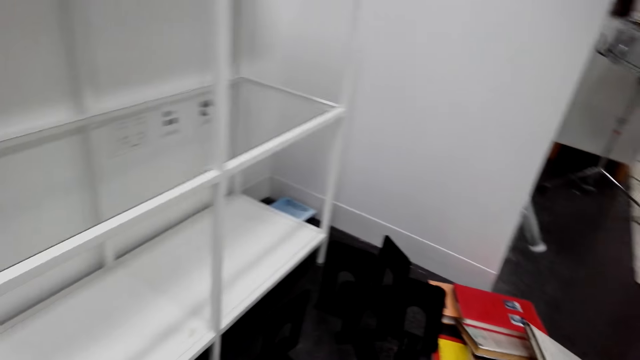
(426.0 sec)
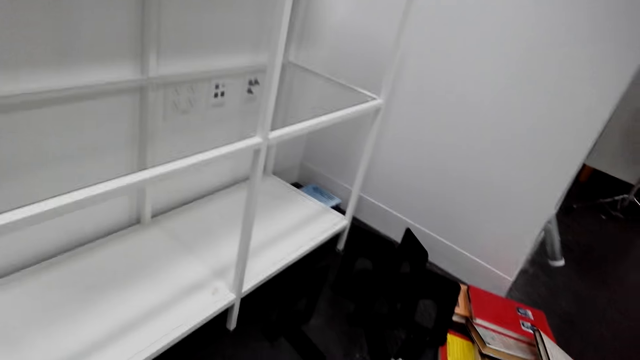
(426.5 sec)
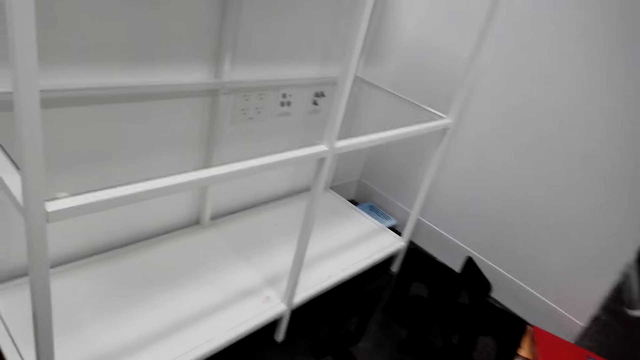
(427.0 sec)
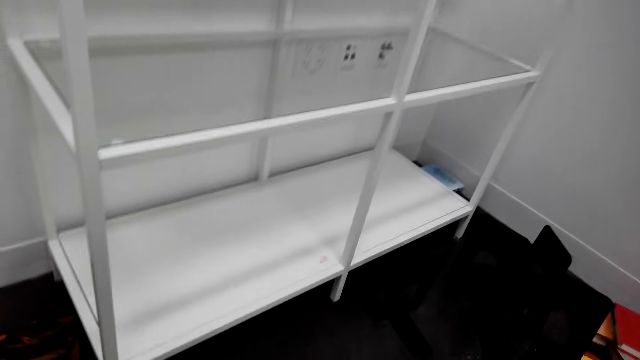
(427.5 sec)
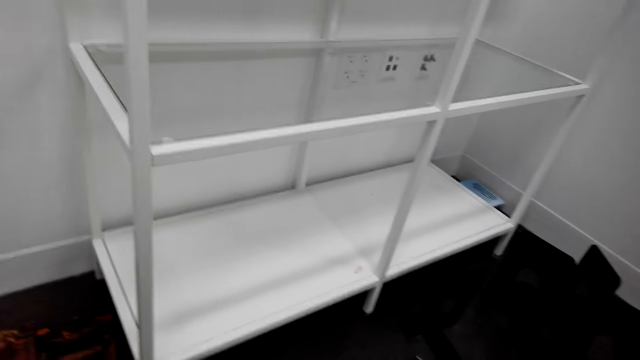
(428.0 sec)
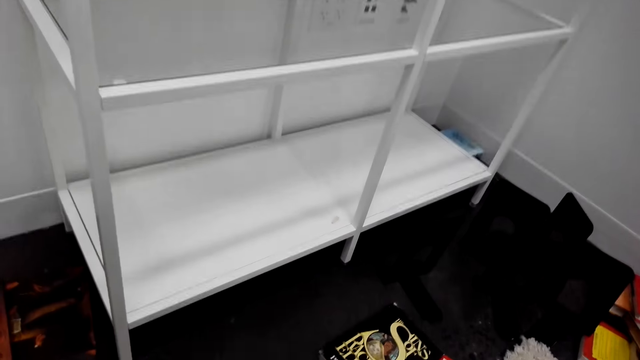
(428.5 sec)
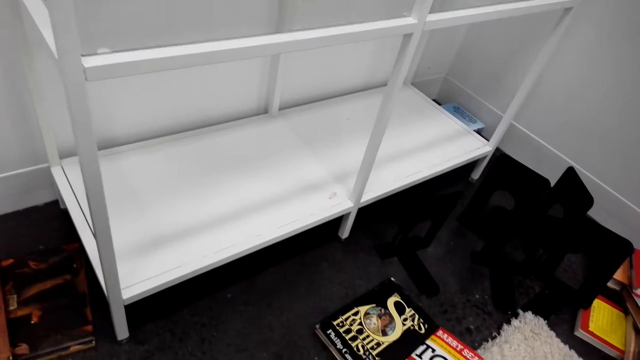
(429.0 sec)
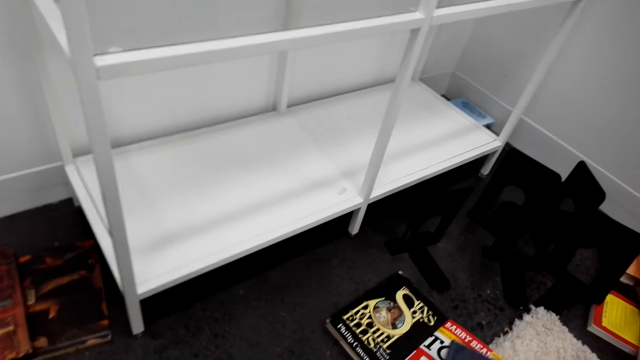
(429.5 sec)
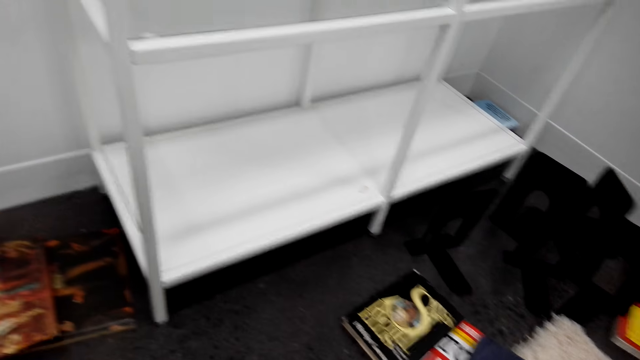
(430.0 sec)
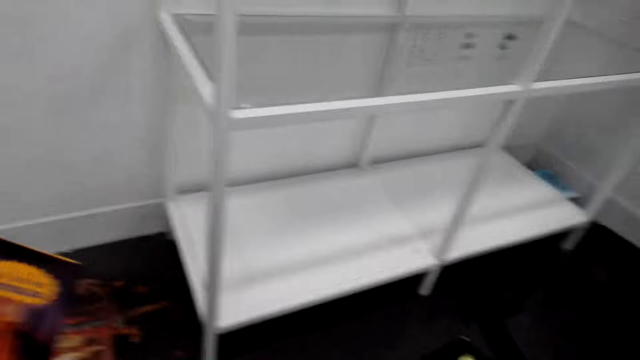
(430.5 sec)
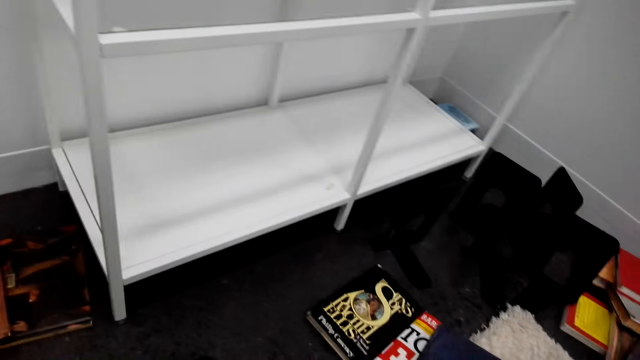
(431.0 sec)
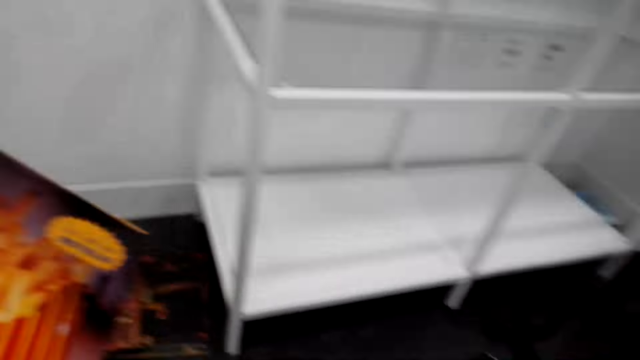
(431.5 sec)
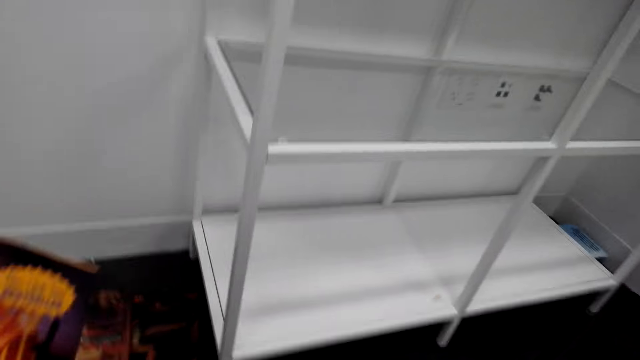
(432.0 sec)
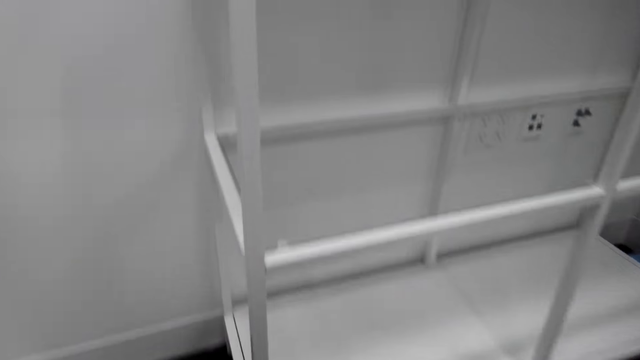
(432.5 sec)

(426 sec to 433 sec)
The camera wearer looks around the house.

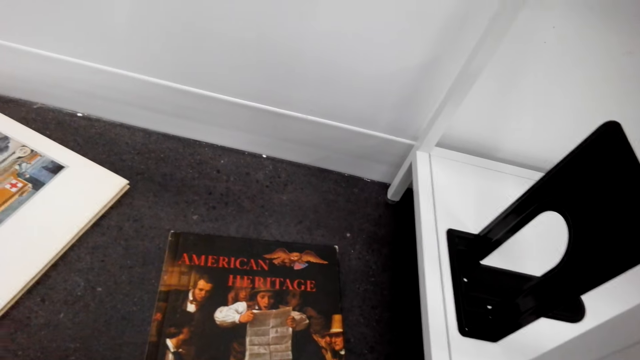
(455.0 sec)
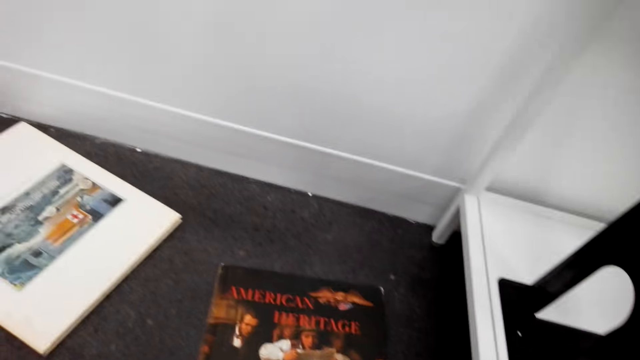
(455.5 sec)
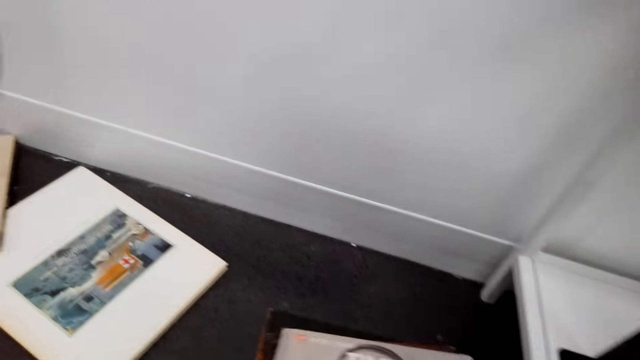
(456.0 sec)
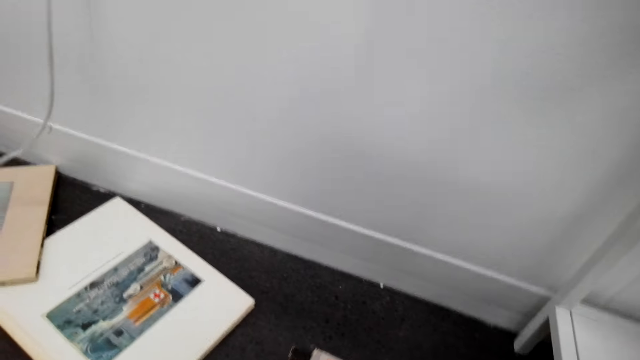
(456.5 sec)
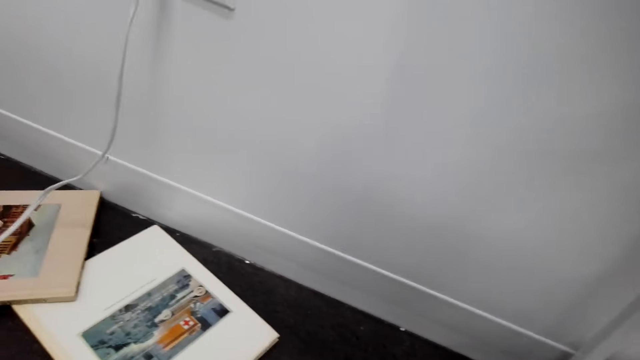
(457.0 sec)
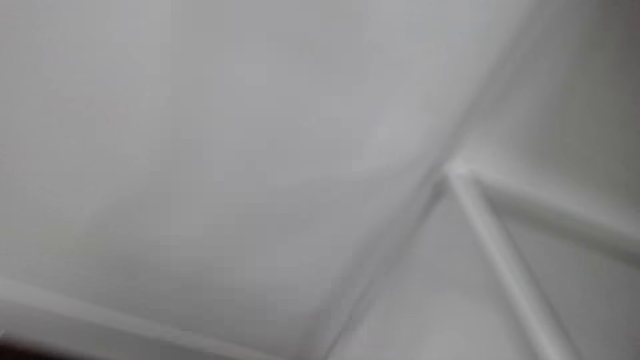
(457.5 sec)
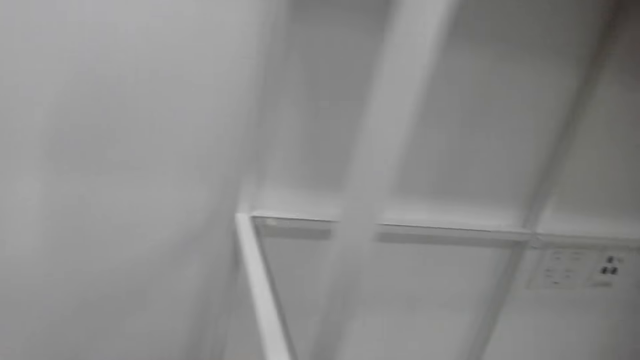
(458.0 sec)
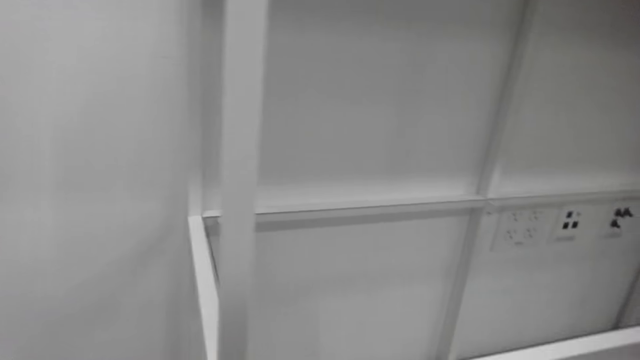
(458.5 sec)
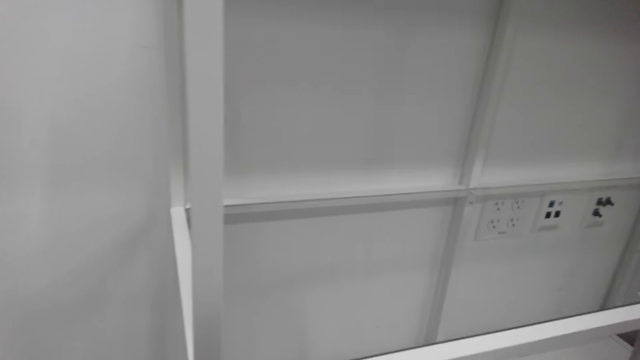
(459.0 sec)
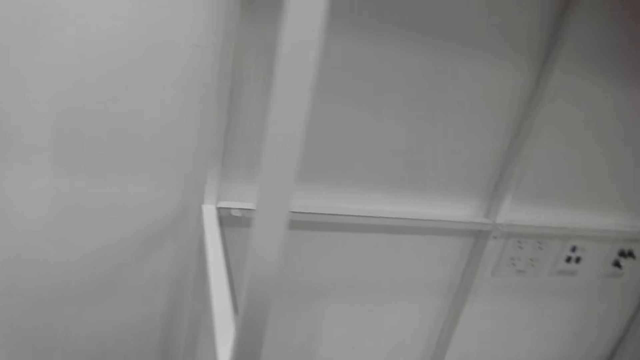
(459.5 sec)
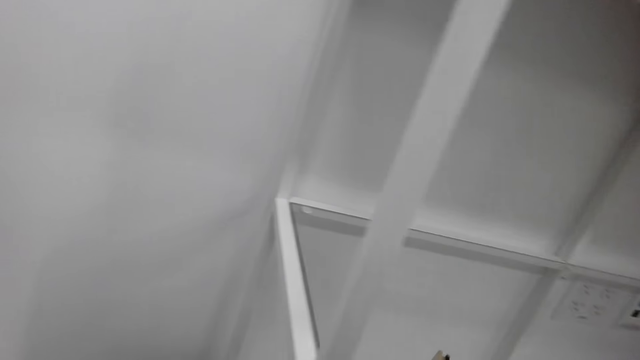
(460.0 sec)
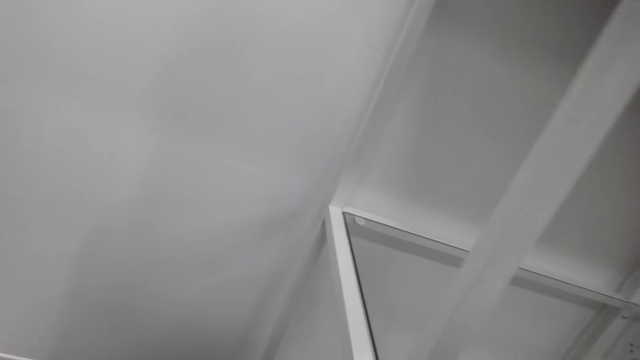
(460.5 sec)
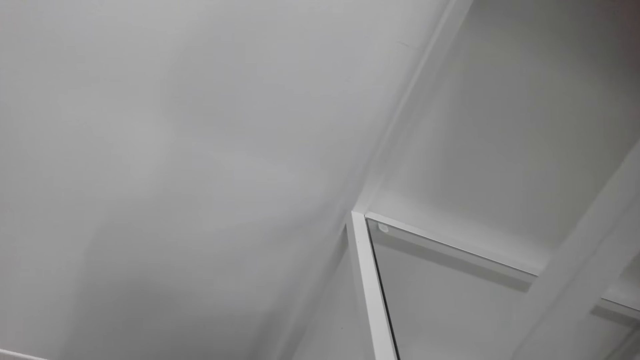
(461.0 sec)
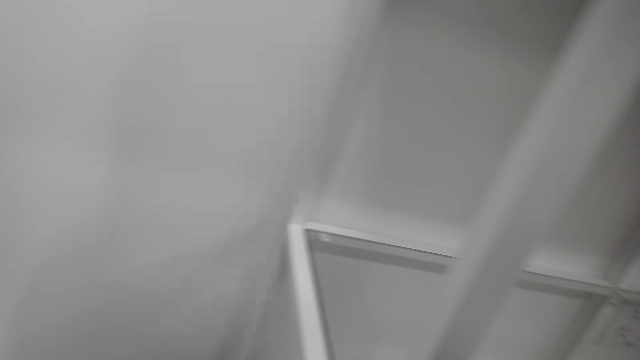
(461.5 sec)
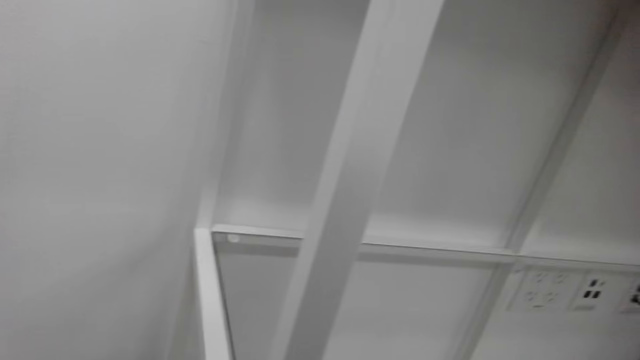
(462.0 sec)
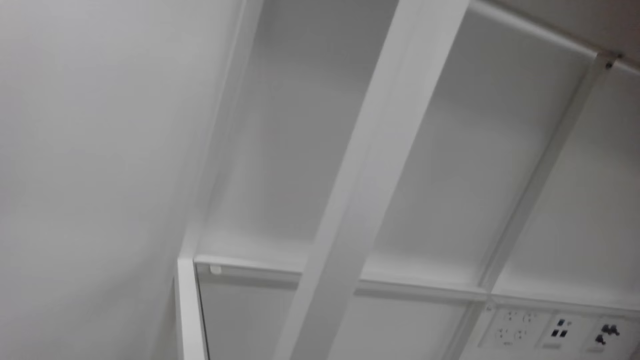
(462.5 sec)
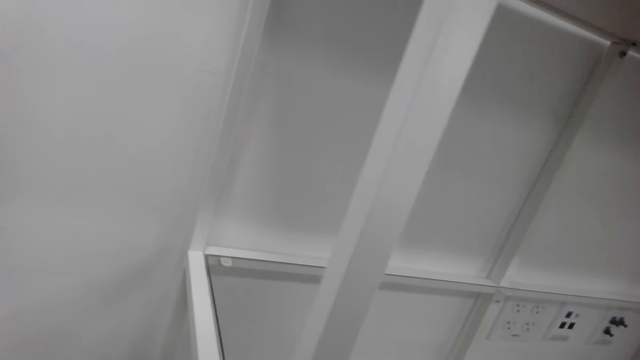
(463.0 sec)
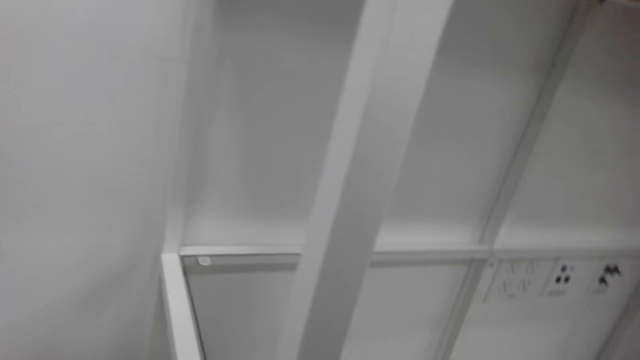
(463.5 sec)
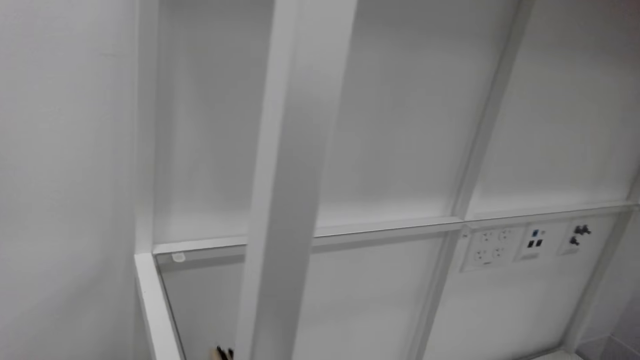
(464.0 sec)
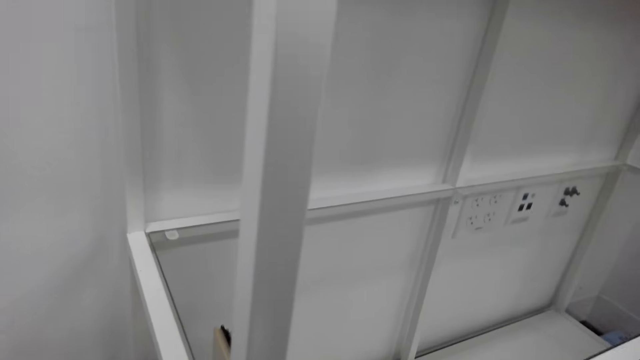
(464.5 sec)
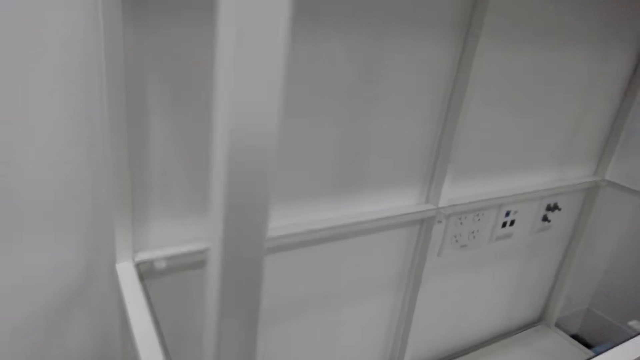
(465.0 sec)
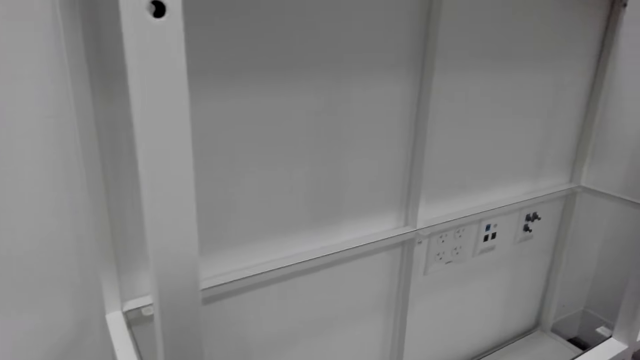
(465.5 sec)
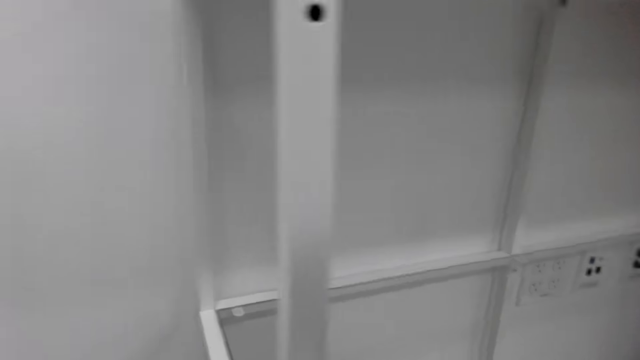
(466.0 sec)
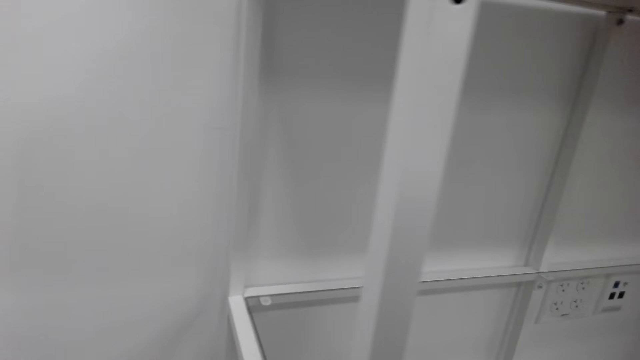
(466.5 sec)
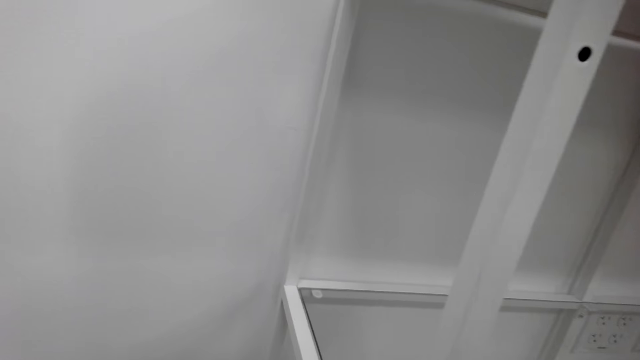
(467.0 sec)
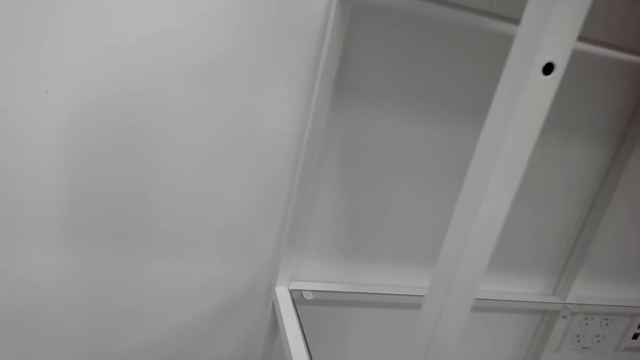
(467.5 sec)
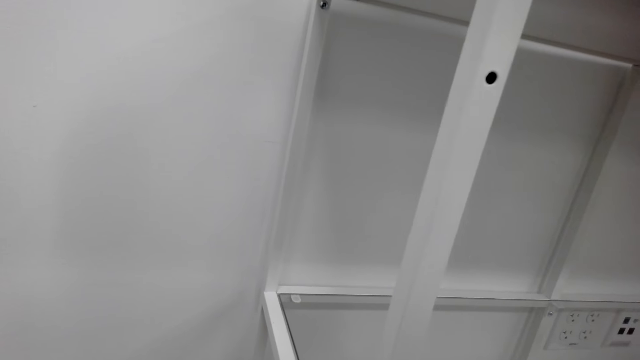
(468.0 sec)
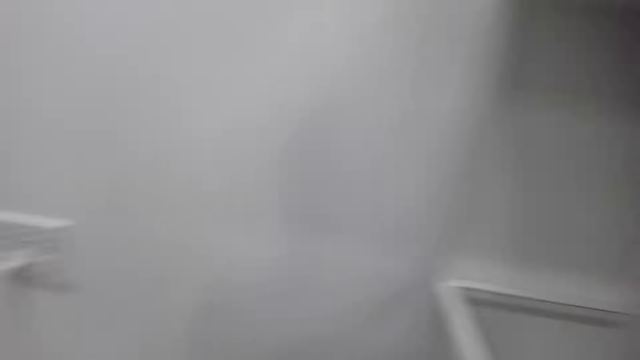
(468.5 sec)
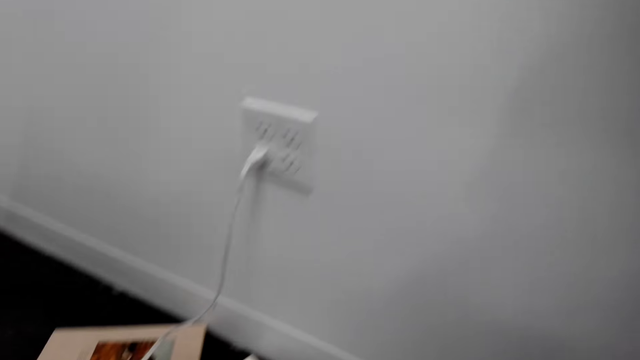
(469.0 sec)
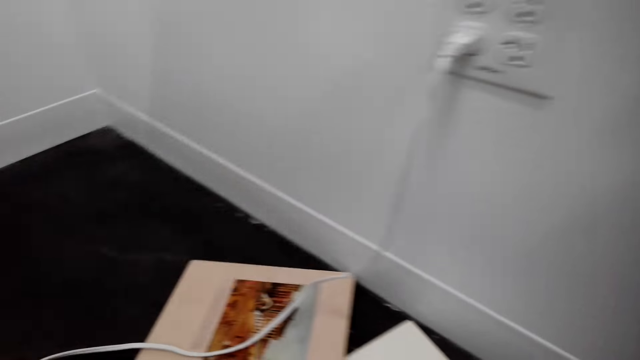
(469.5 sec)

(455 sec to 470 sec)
The camera wearer picks a book from the floor. They look around the house.
